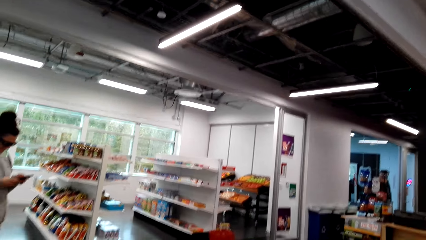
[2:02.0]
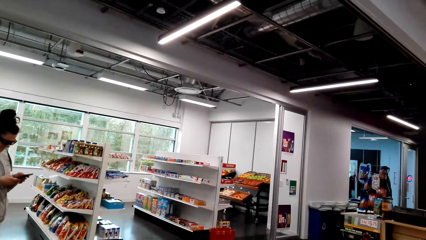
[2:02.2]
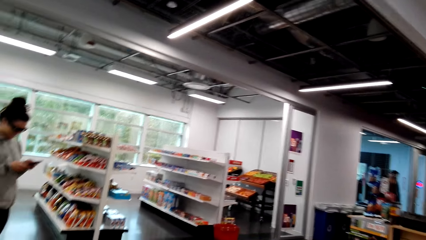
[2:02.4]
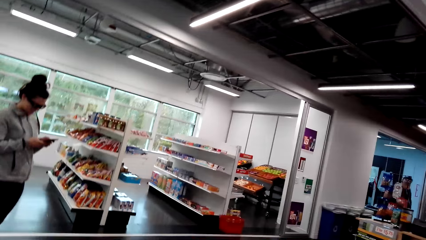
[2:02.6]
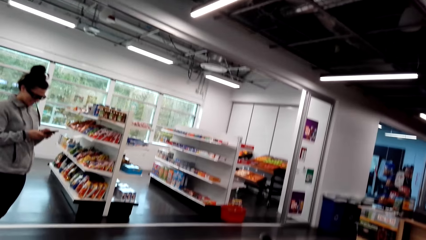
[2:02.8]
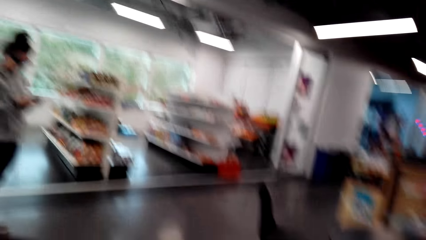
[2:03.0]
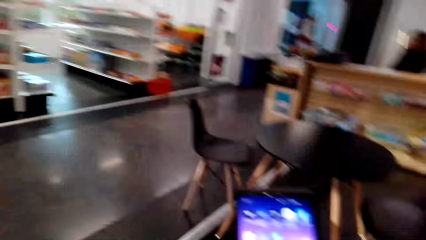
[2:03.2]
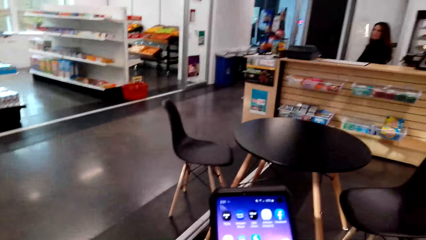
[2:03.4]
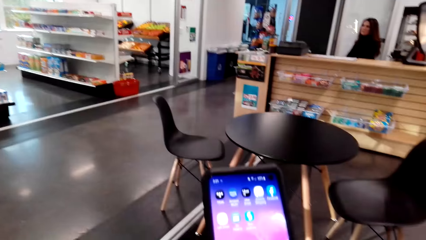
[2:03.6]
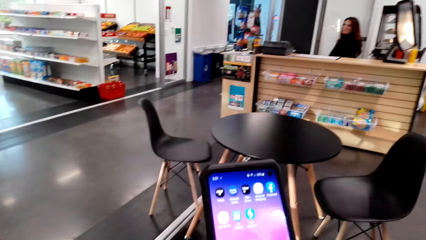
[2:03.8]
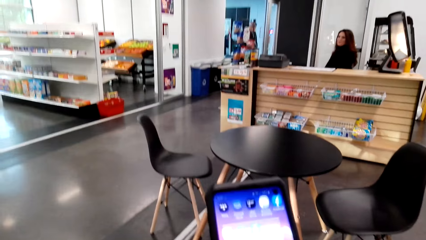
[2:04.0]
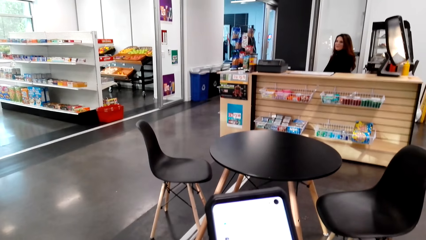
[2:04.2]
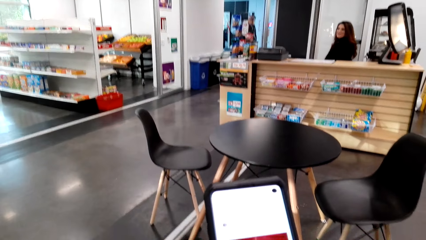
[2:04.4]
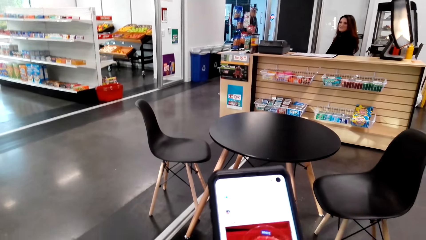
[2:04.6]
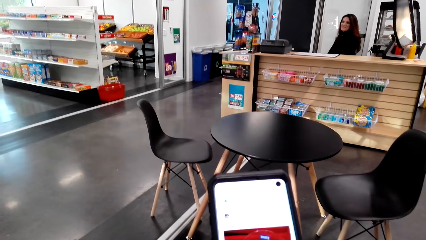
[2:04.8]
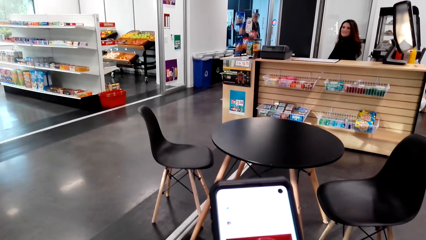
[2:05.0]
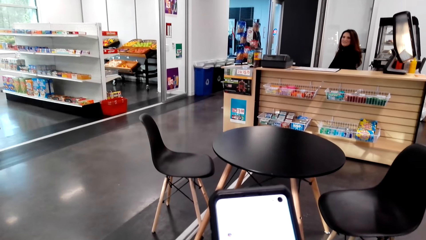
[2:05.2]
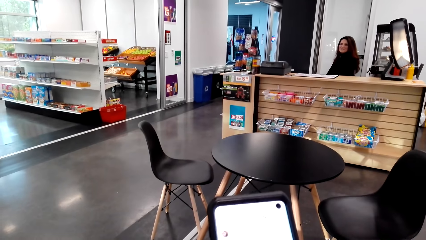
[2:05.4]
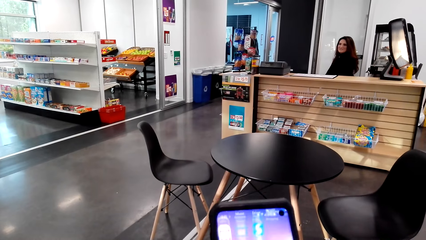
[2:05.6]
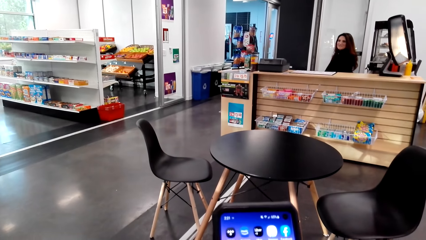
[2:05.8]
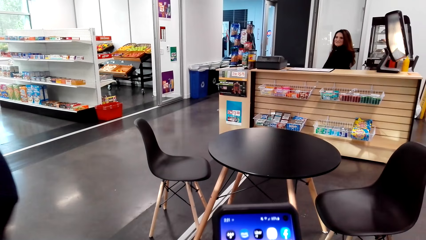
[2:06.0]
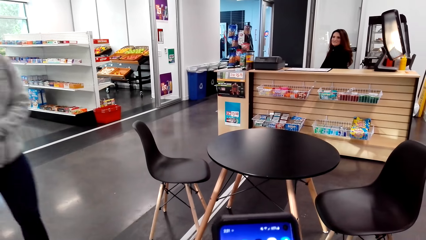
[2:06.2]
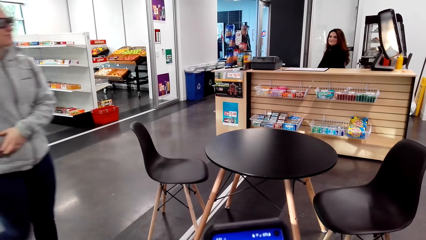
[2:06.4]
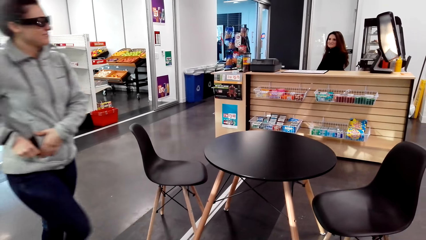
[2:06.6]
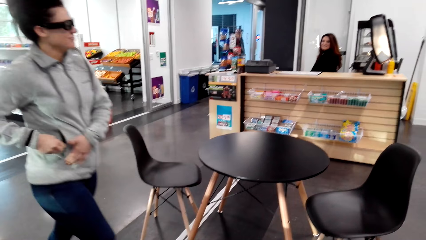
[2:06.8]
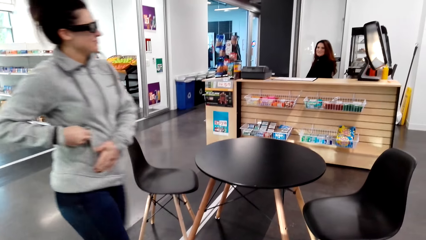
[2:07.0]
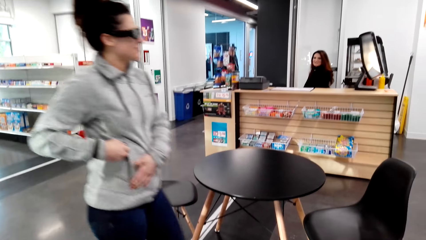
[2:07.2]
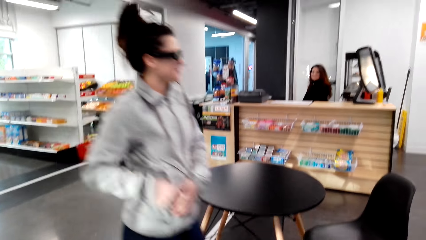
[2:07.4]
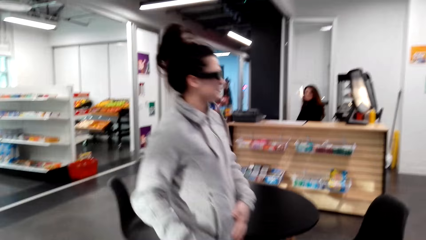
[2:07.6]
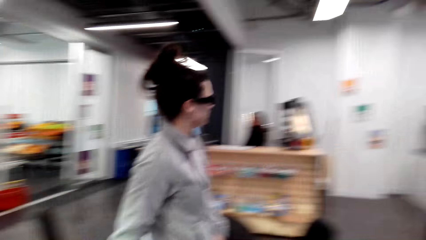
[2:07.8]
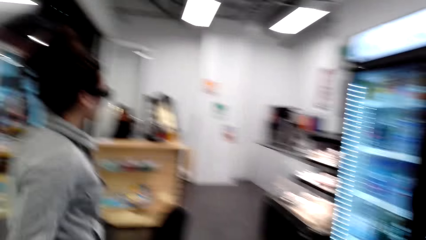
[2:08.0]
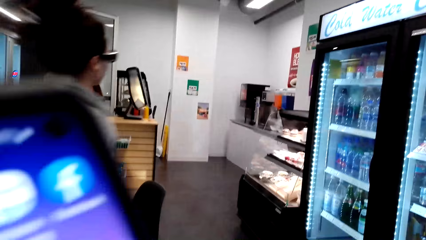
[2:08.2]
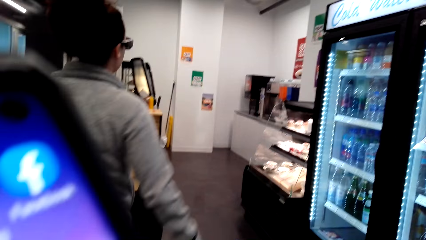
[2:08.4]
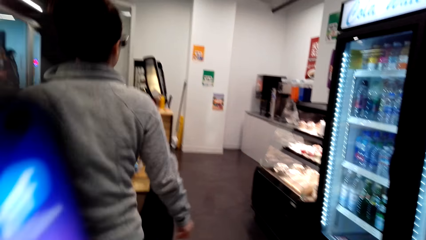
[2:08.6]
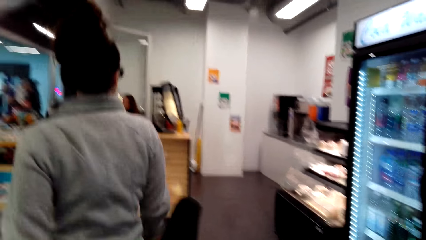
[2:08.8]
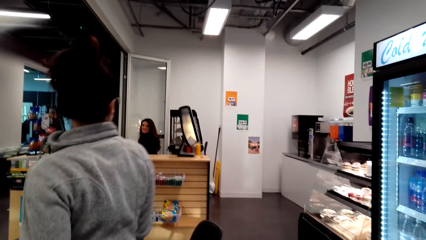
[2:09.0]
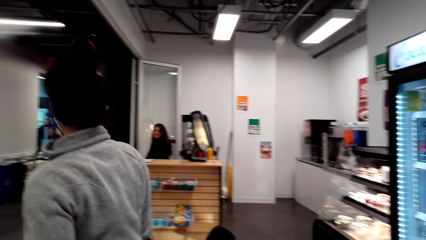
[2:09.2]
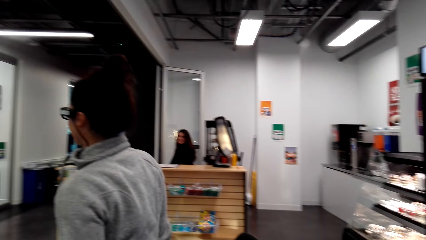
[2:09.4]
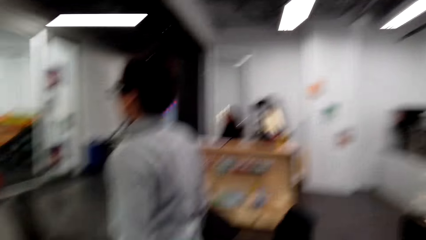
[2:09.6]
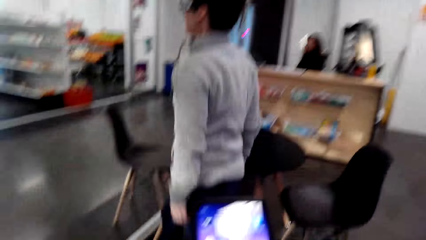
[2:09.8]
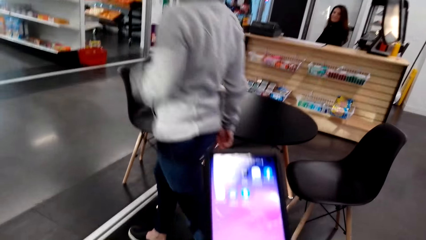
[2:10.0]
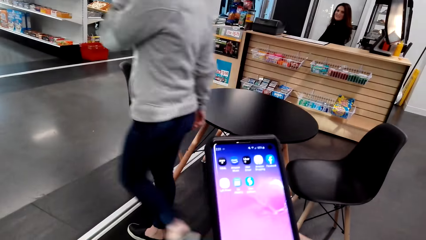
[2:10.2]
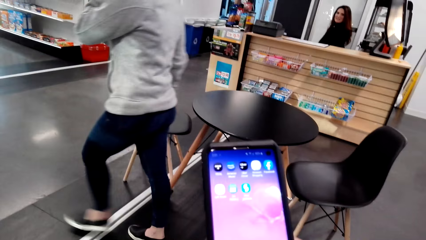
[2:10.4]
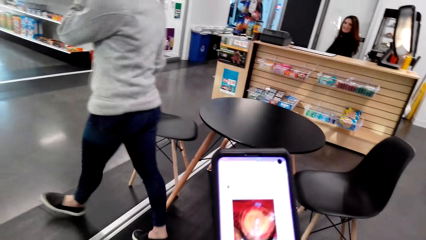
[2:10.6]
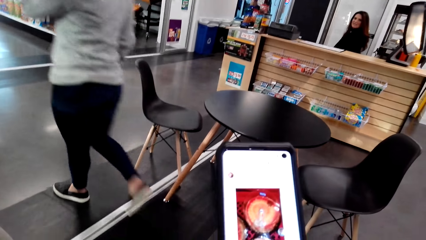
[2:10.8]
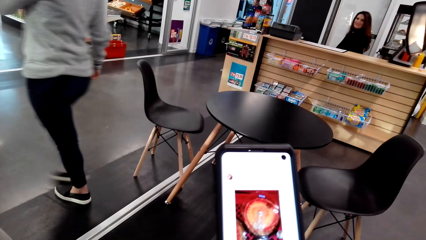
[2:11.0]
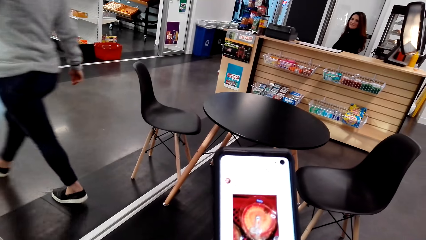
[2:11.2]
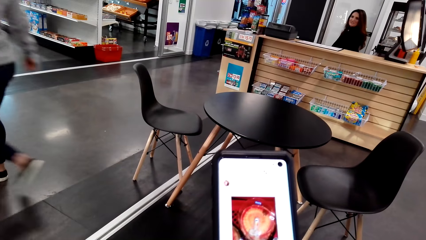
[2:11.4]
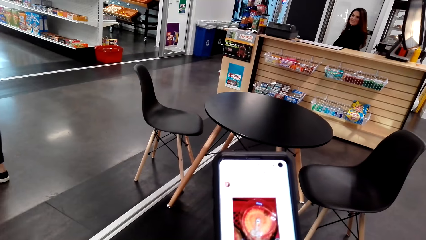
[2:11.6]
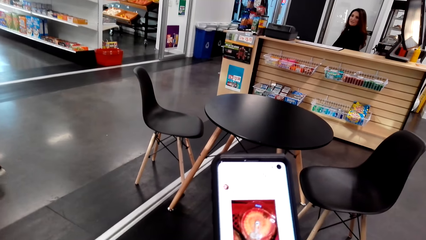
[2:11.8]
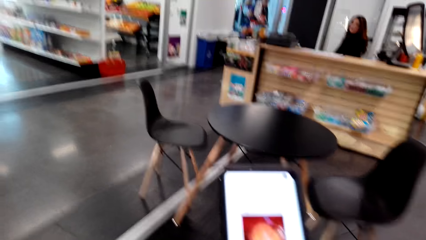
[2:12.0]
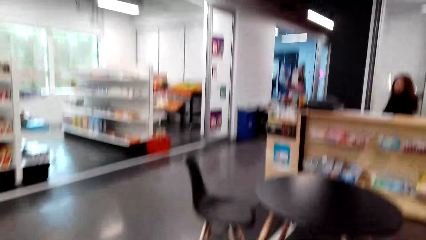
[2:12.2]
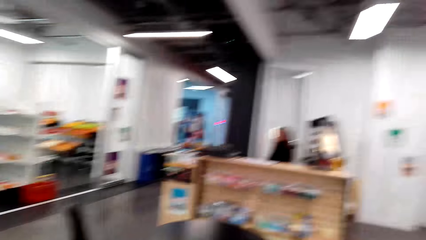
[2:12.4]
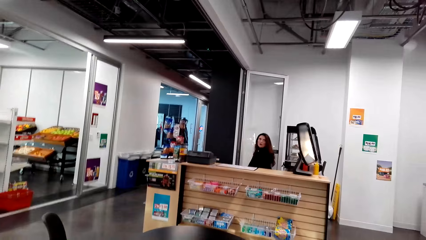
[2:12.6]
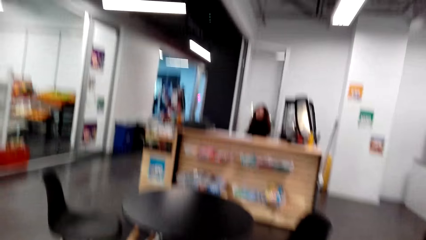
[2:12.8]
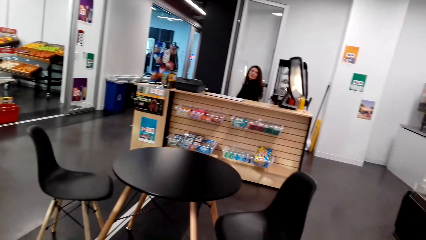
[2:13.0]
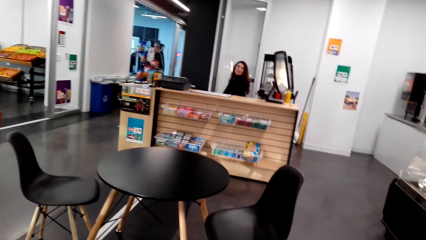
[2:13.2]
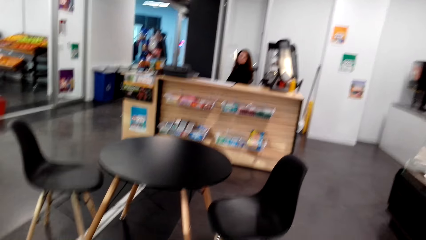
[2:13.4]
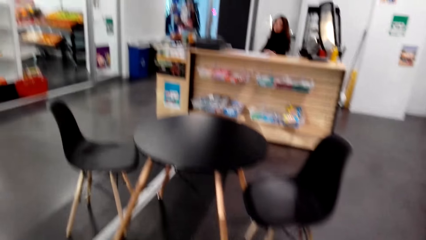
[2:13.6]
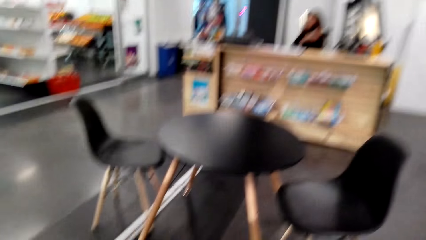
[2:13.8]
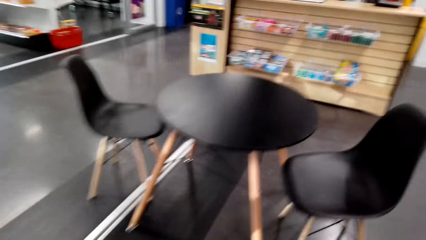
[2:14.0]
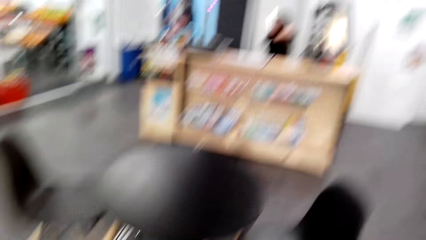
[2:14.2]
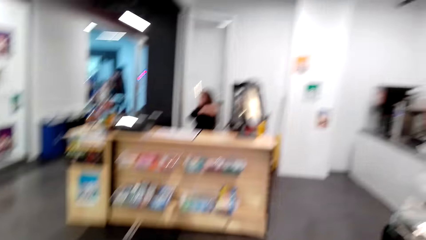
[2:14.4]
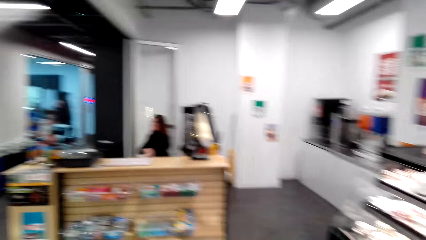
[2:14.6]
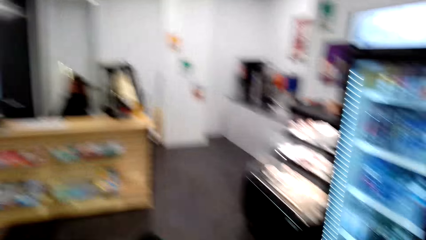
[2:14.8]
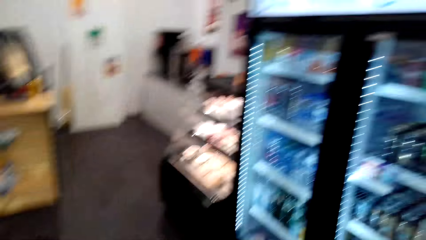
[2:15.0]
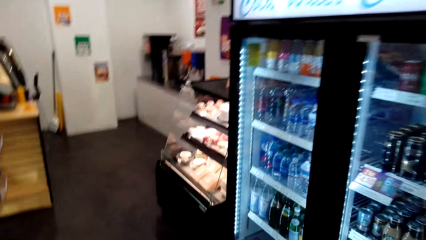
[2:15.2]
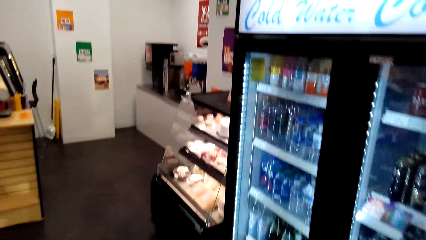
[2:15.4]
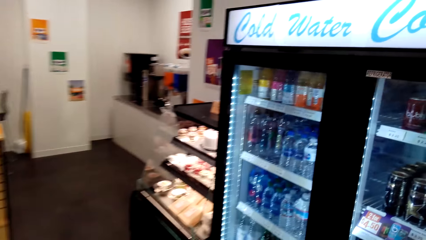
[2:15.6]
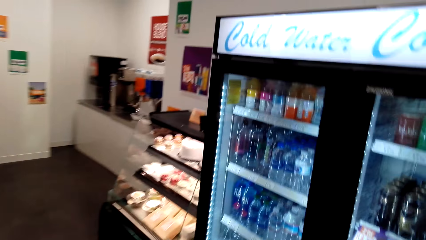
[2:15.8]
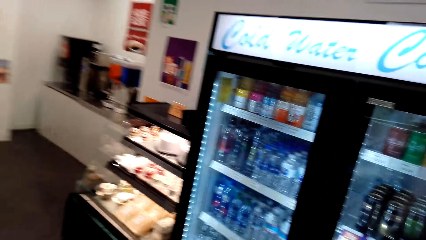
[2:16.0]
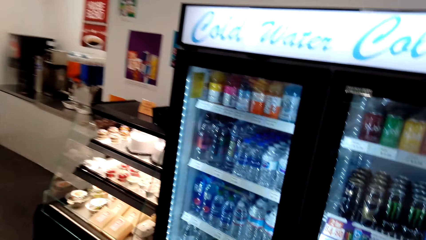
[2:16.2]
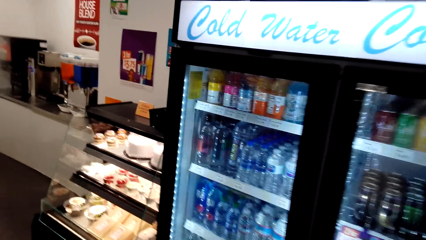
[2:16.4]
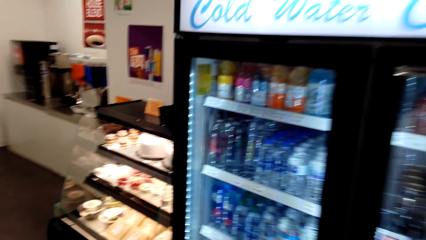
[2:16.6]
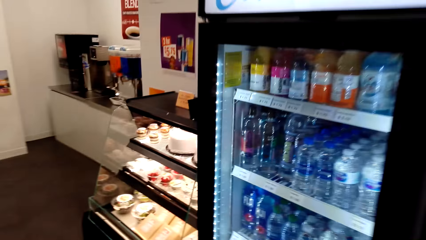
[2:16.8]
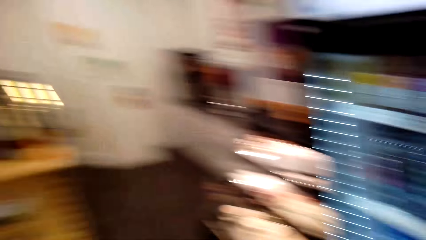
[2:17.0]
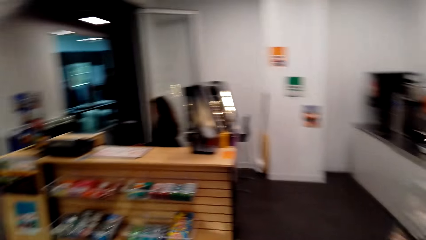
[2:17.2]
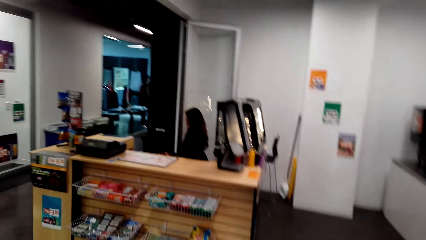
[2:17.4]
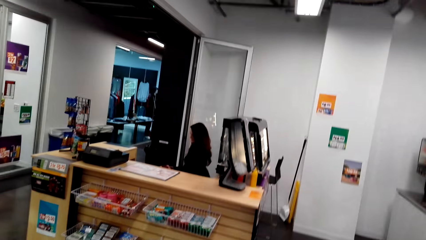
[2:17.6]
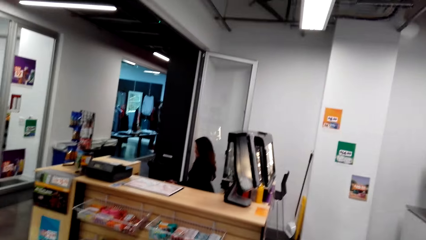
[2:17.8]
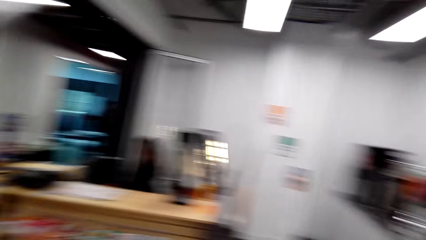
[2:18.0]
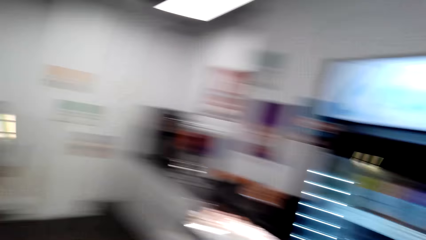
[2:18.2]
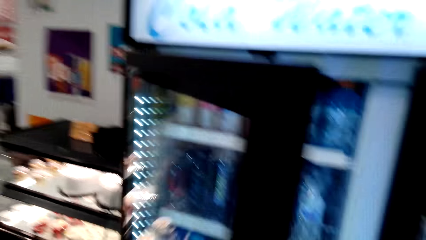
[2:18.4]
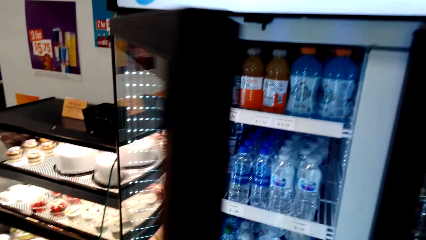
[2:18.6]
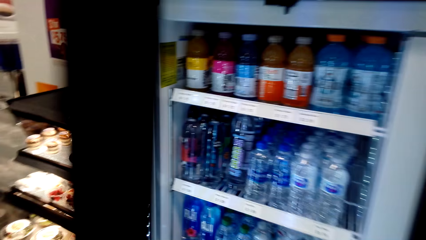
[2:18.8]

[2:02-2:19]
The camera wearer dials the phone. They operate the phone, and walk around the supermarket. A woman walks forward. The camera wearer operates the phone. The woman walks forward. The camera wearer looks around the supermarket.
